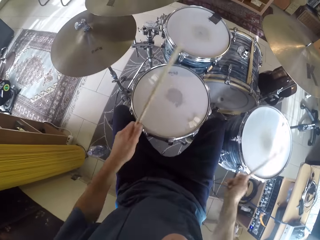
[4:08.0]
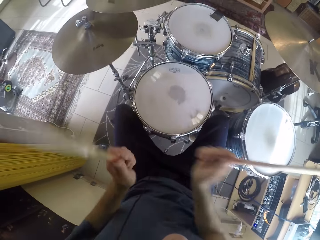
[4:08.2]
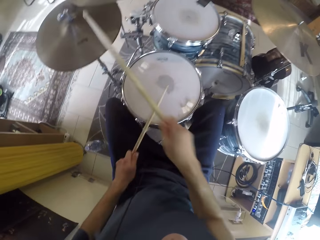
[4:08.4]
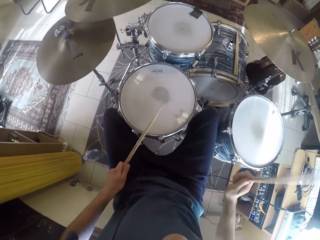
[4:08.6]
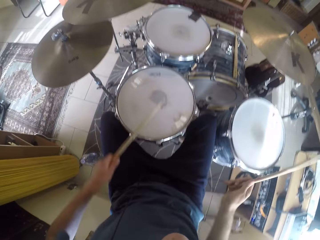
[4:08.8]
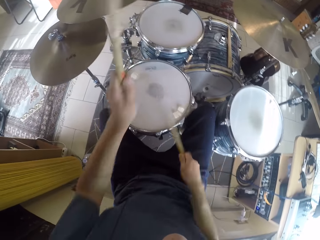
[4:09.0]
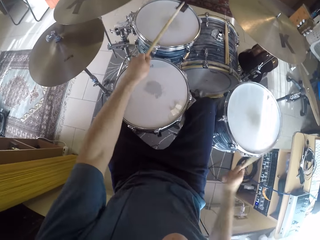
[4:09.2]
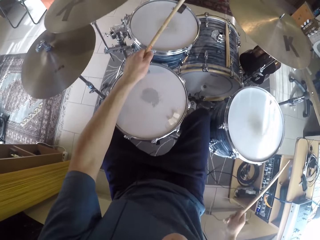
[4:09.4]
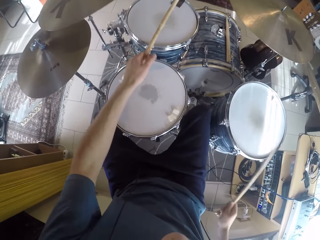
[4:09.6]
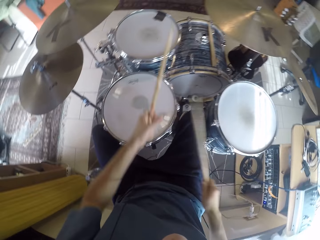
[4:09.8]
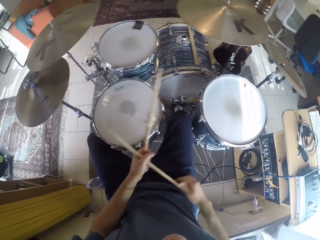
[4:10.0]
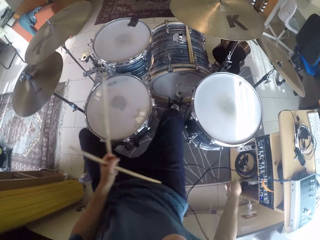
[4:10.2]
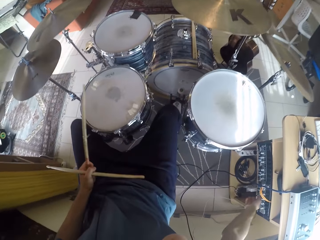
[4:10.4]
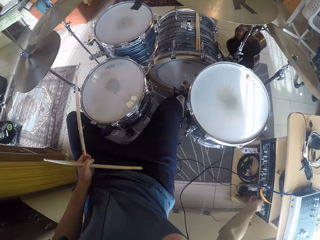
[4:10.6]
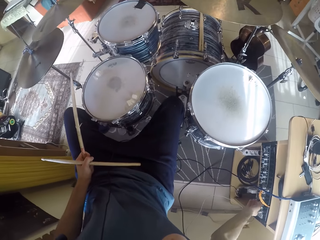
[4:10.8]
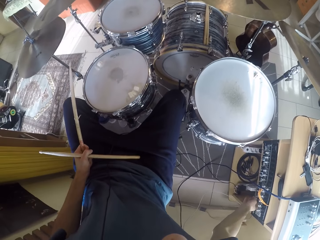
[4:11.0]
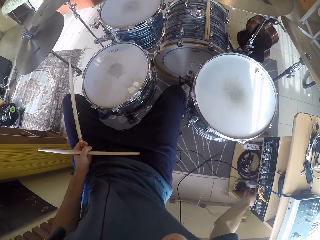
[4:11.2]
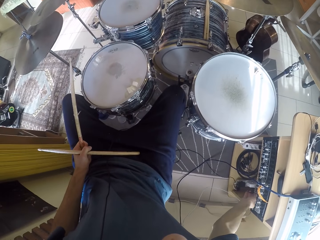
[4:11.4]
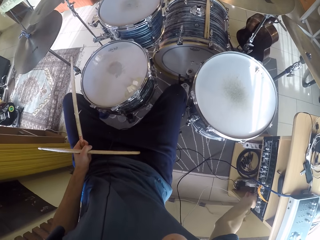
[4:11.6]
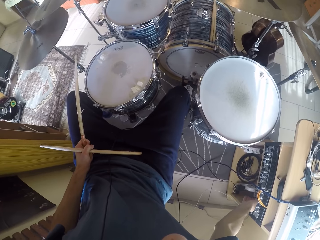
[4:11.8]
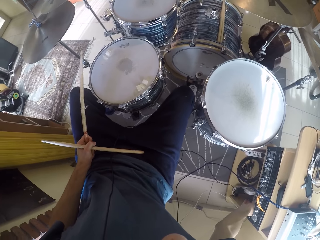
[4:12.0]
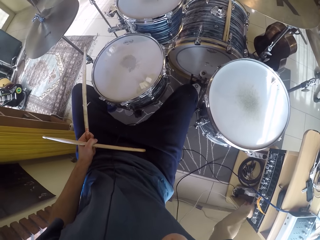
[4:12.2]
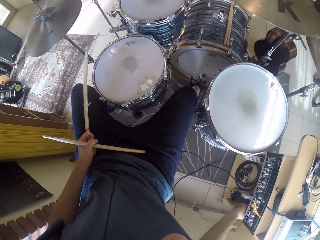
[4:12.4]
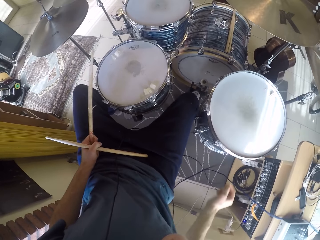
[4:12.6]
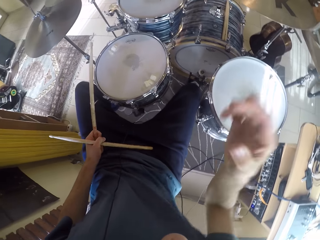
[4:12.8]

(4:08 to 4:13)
The camera wearer passes a drumstick from his right hand to his left hand. He holds the drumsticks in one hand. He operates an audio mixer on a stand beside him with his right hand.
